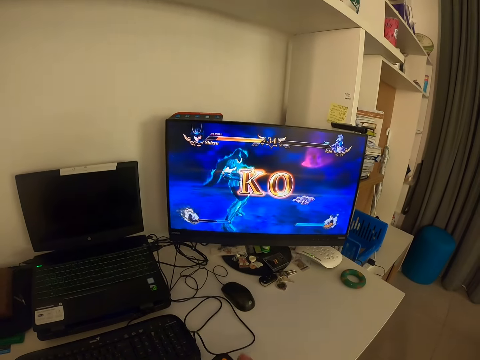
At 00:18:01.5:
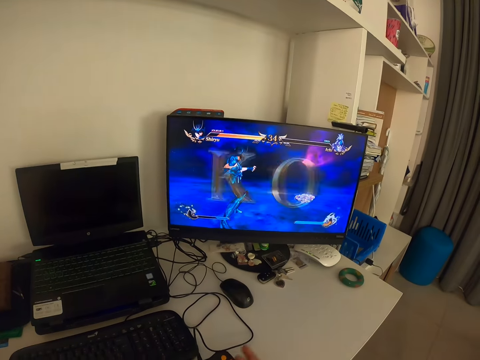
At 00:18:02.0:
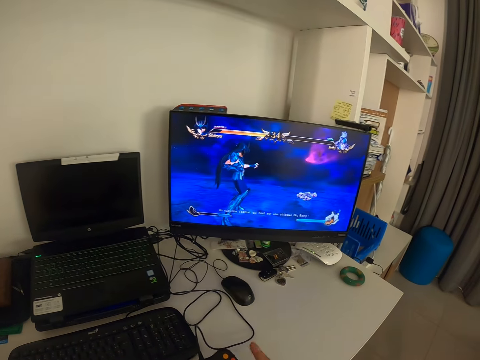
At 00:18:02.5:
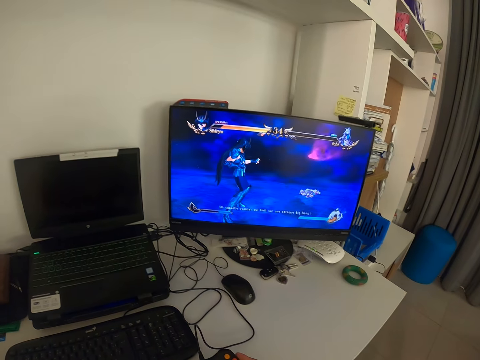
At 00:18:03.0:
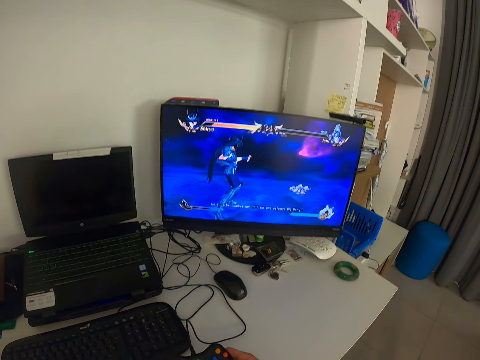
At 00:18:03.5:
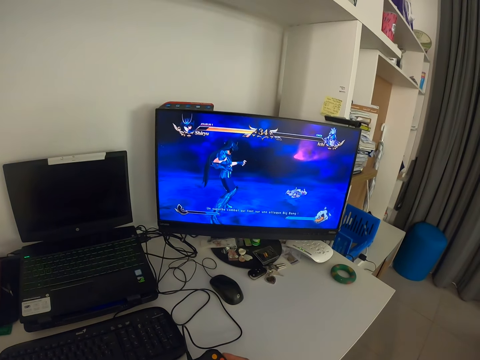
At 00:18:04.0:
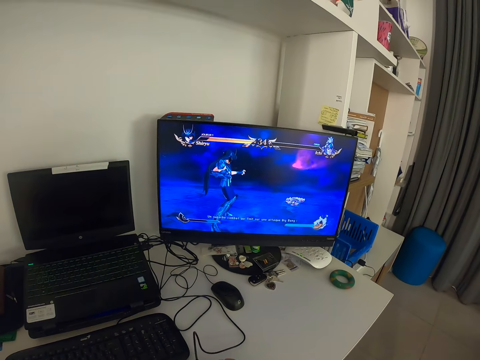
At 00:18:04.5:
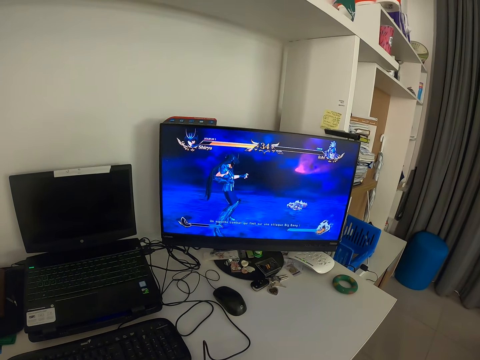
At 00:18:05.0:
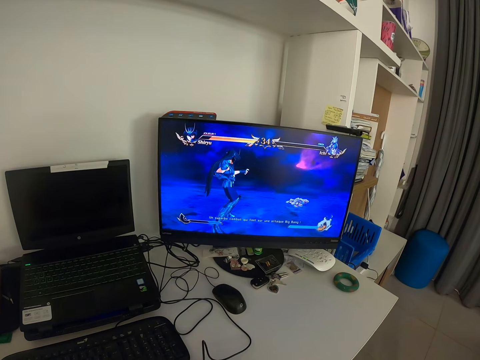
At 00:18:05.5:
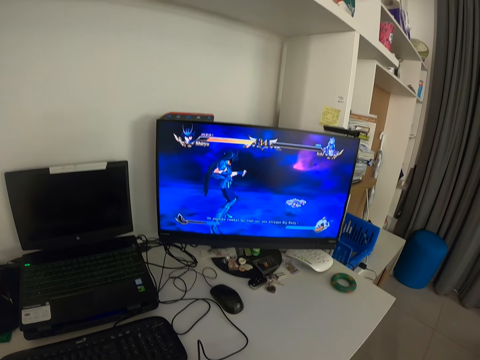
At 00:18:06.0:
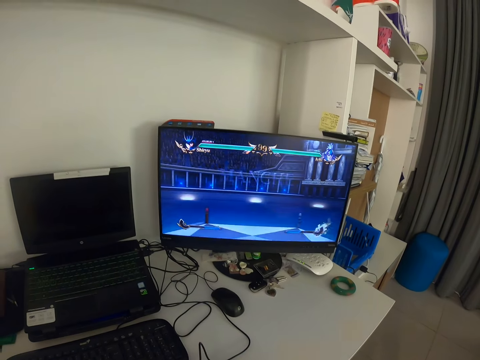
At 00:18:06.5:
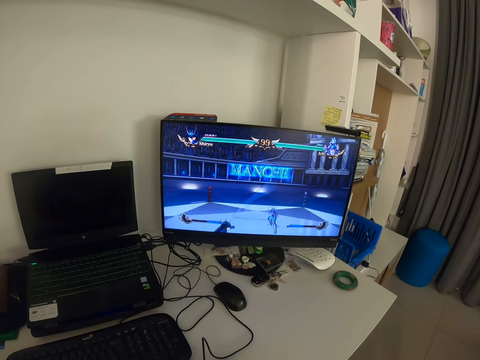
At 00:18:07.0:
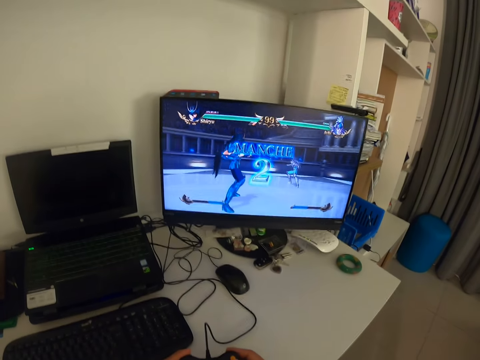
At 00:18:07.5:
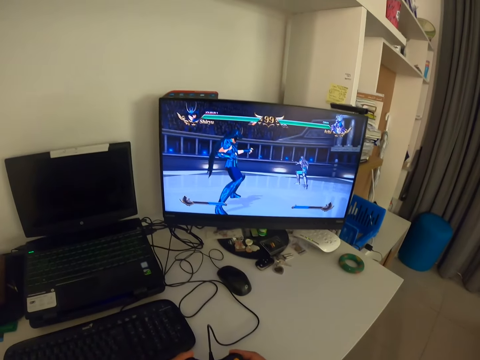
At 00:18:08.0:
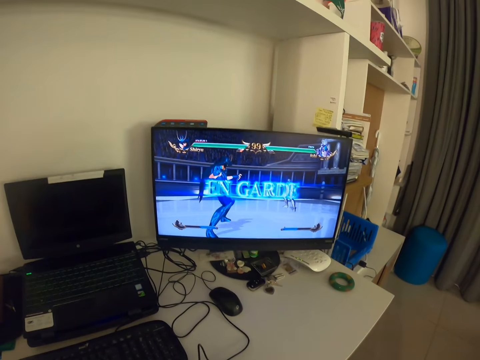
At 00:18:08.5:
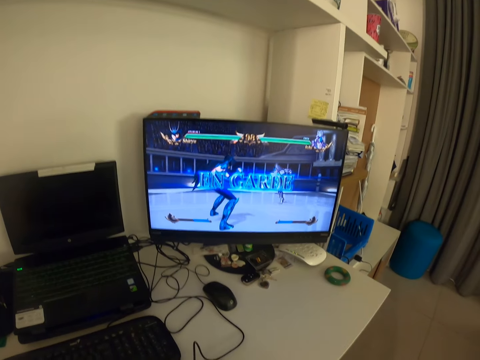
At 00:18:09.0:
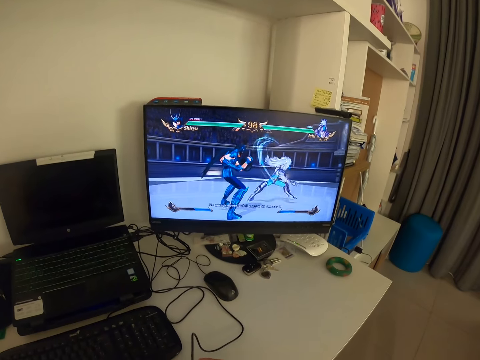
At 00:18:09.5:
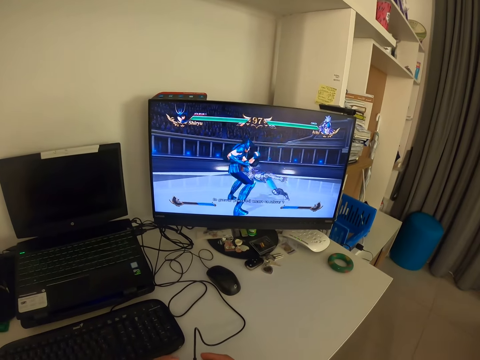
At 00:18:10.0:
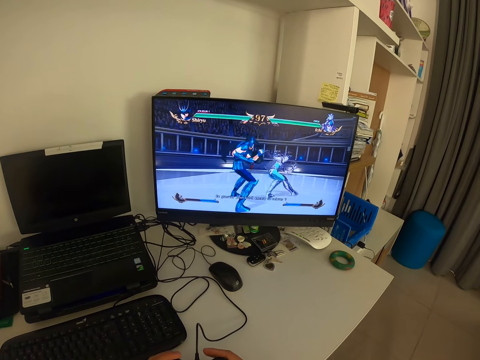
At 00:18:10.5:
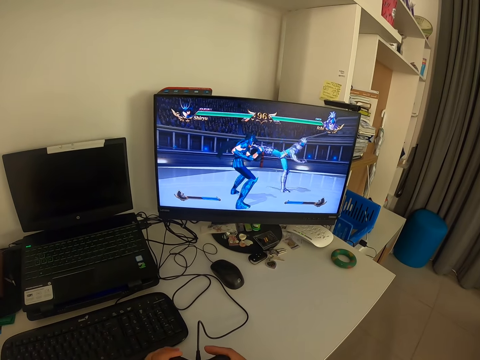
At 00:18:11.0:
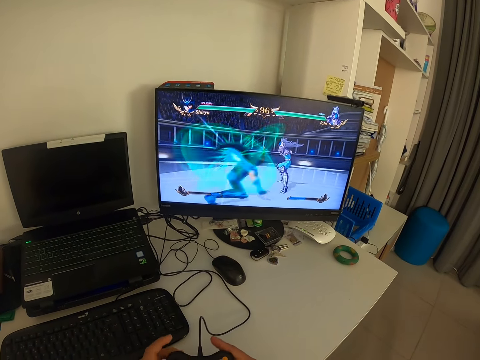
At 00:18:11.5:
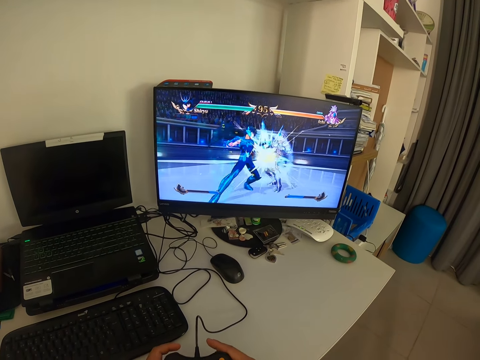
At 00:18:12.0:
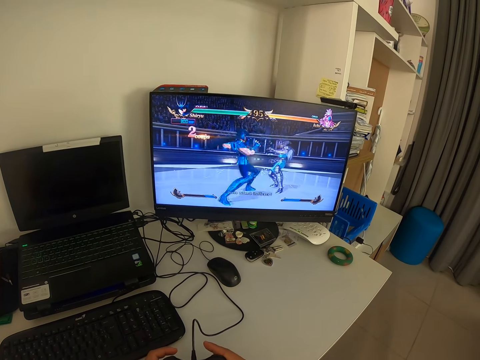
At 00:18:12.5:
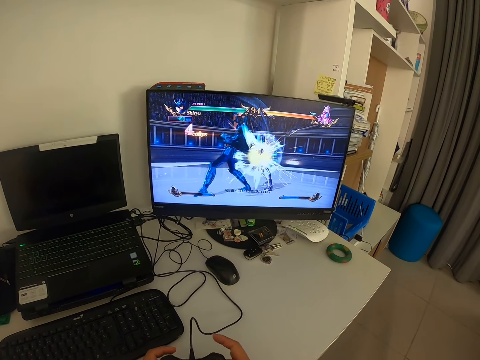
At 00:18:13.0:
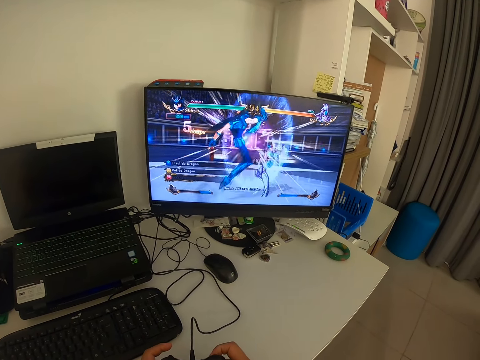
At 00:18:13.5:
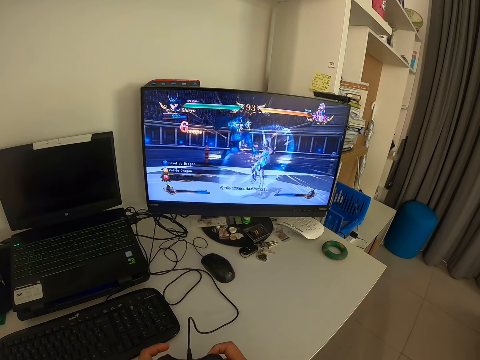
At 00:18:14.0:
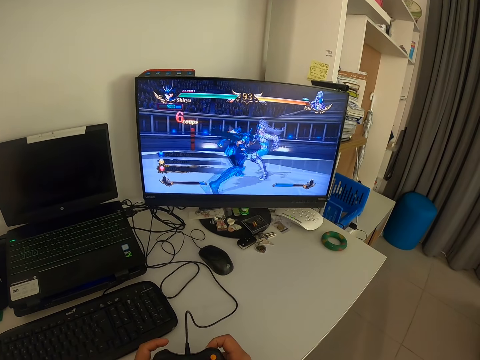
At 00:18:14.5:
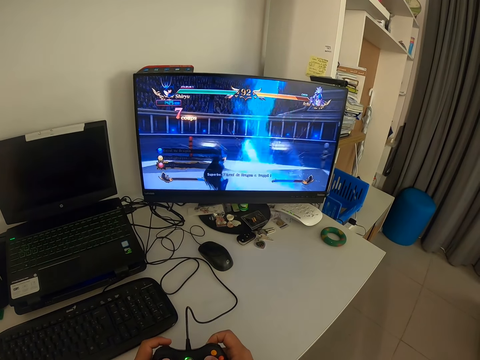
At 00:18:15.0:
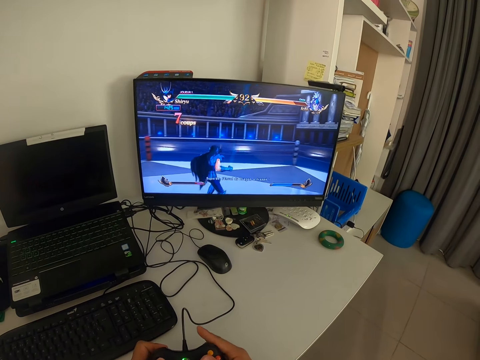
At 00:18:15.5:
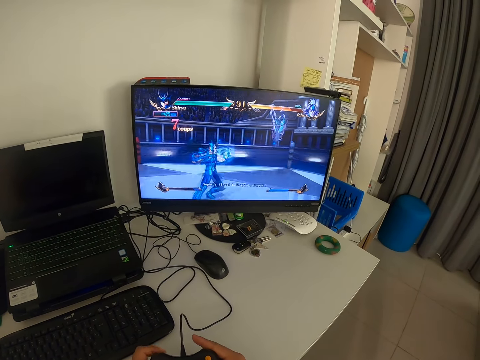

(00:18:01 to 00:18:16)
The camera wearer taps the side of the game pad with his right fingers. He presses the game pad with both hands. He presses the game pad with his fingers.

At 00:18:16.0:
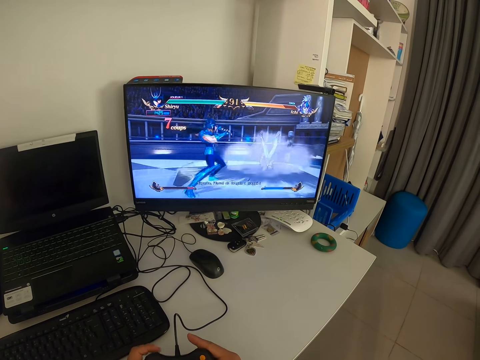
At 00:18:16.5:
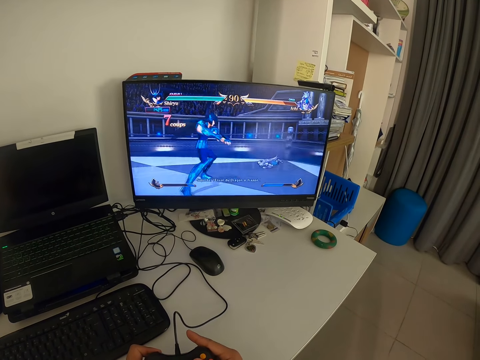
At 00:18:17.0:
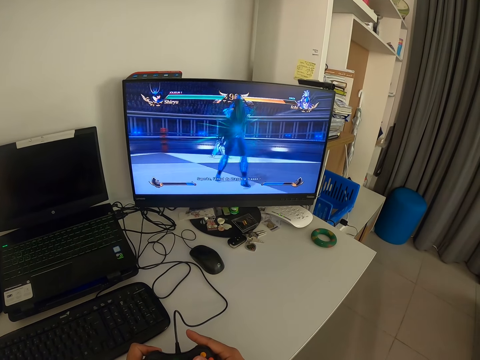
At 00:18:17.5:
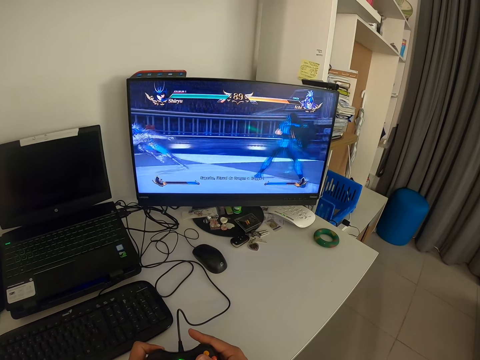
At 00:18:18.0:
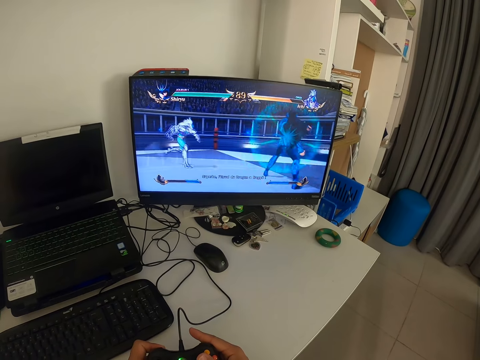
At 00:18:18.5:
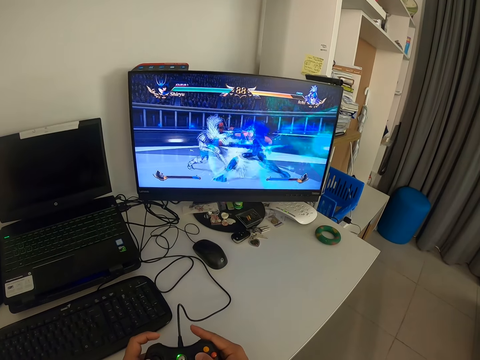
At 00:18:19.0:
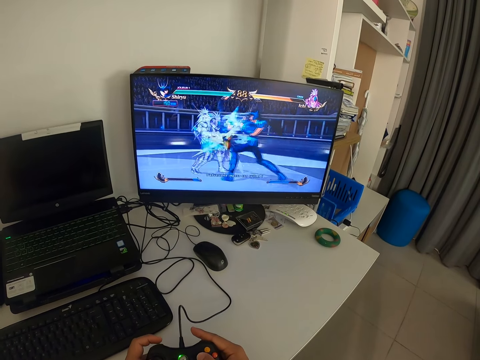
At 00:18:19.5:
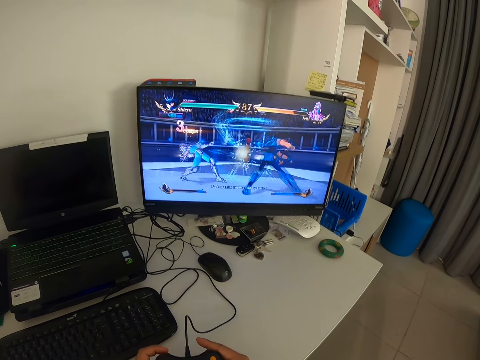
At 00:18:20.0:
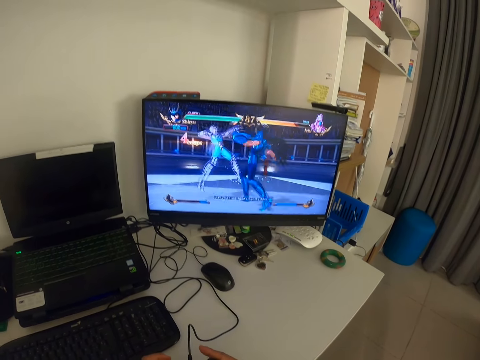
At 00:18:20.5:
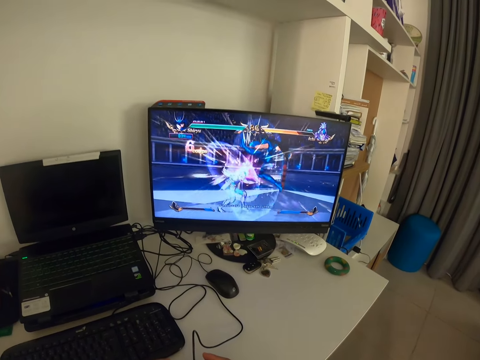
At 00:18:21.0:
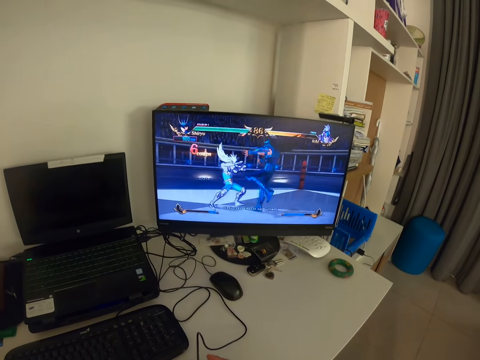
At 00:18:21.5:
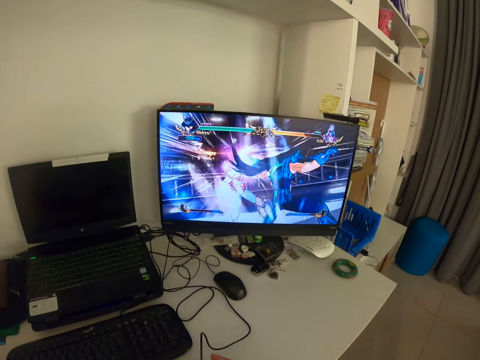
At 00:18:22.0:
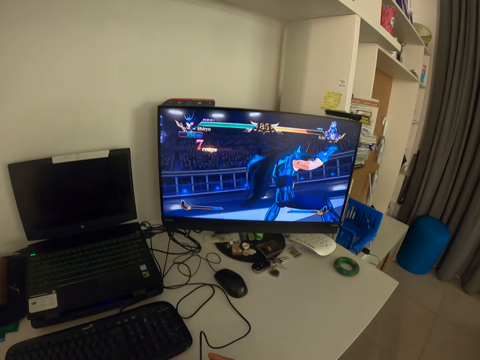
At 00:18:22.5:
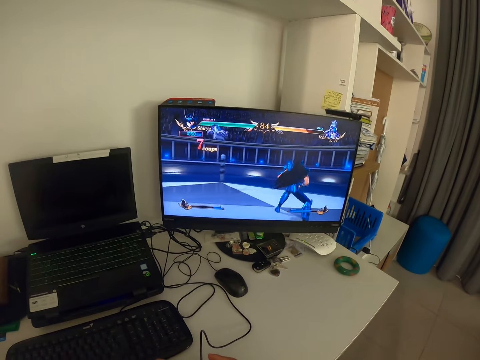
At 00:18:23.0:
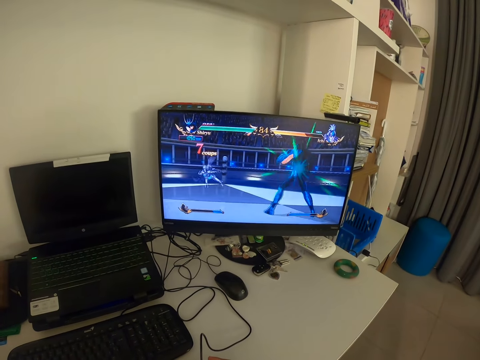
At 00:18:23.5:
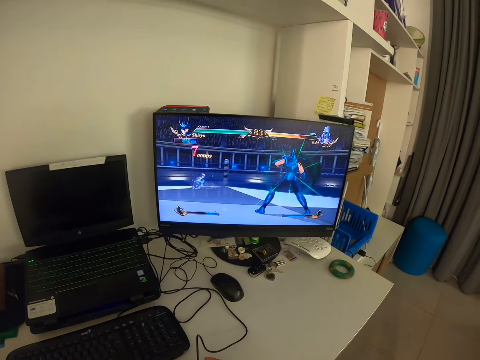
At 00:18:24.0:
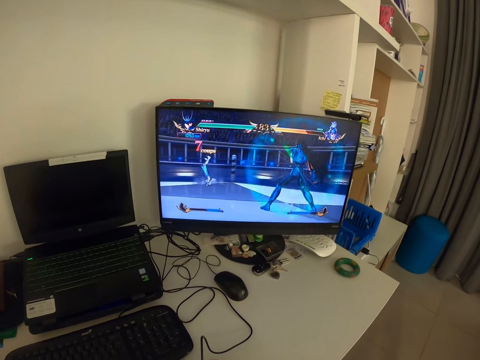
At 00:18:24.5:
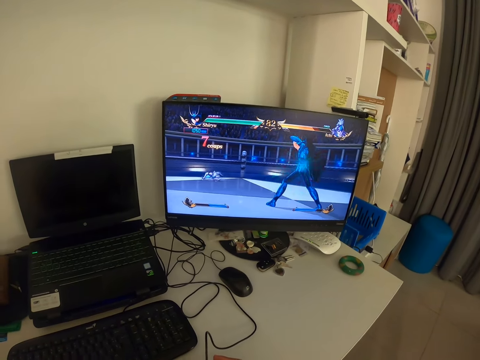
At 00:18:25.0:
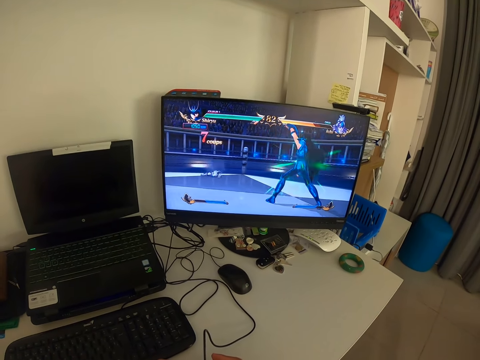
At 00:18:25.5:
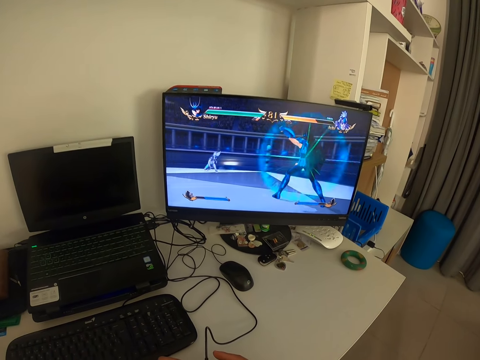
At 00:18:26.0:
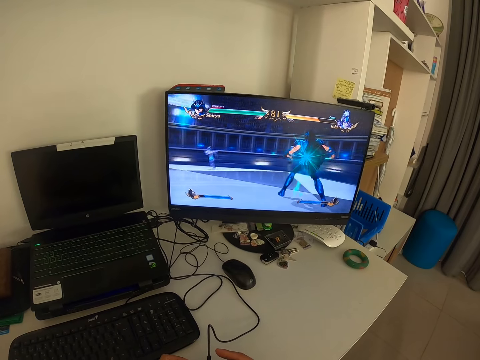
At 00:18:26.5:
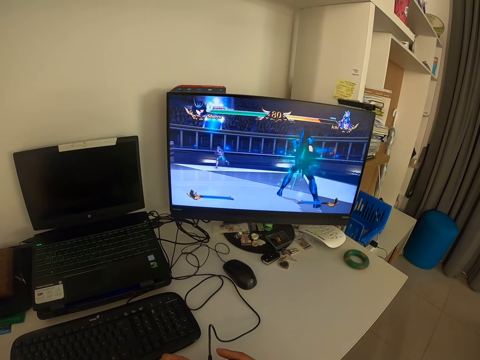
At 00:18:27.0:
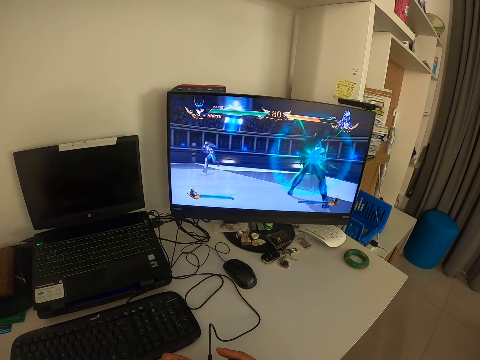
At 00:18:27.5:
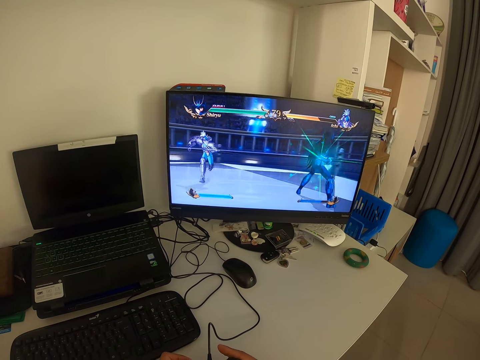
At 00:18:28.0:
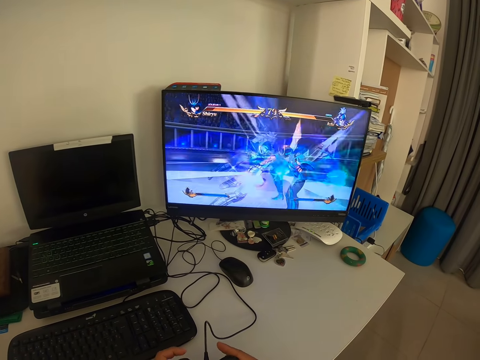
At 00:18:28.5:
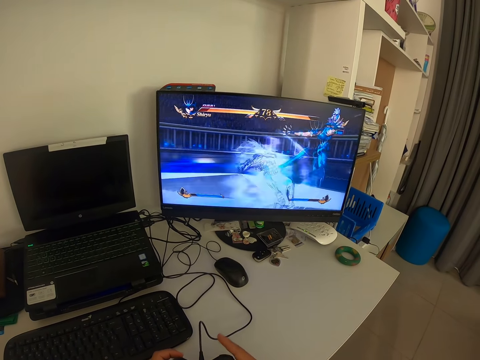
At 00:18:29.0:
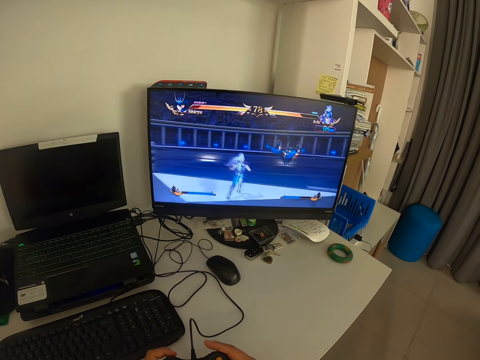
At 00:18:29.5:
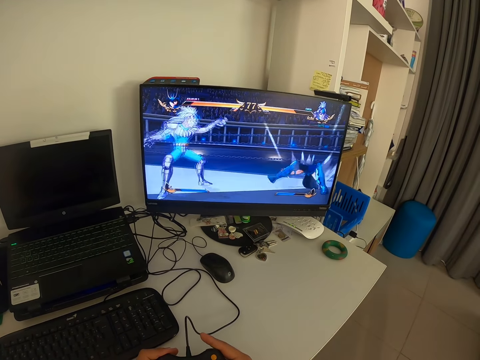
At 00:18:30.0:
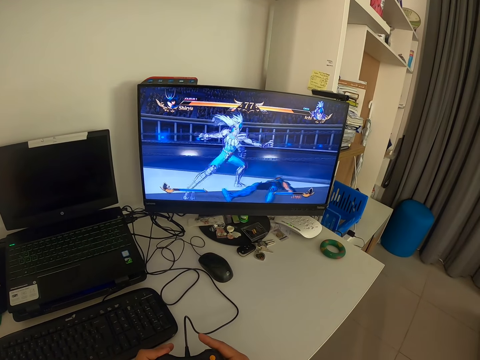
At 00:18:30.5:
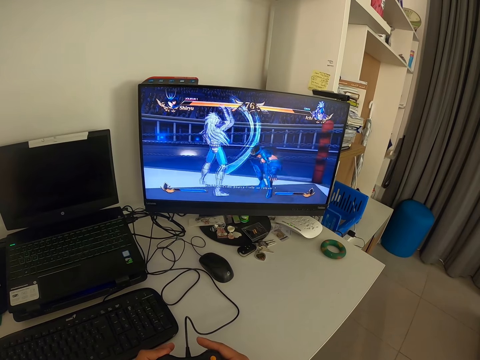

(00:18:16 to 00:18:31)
The camera wearer taps the game pad with his fingers. He looks at the monitor. He presses the game pad with his fingers.
